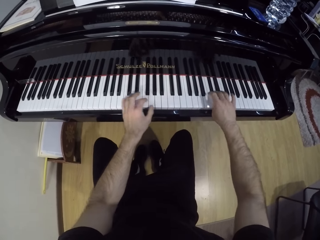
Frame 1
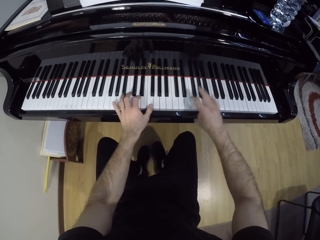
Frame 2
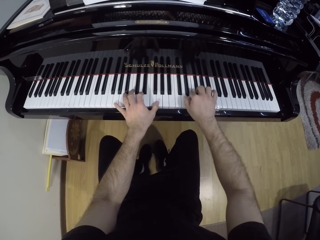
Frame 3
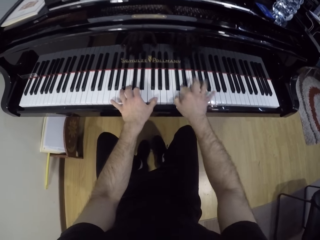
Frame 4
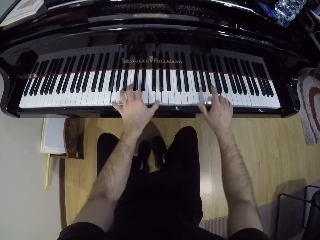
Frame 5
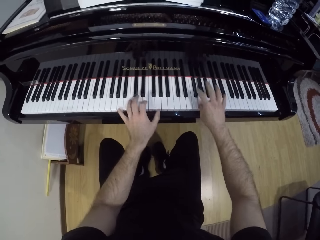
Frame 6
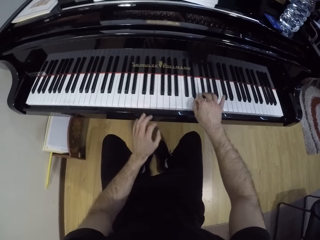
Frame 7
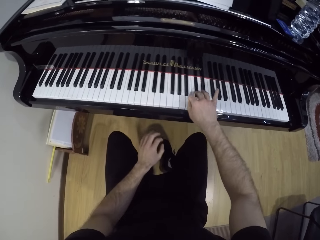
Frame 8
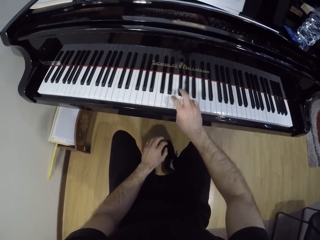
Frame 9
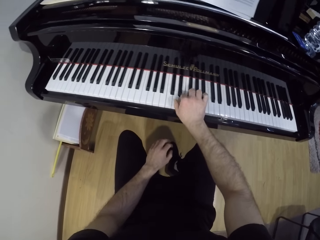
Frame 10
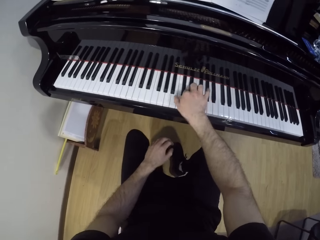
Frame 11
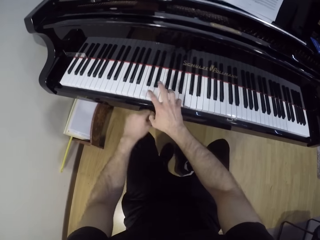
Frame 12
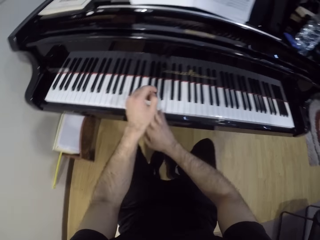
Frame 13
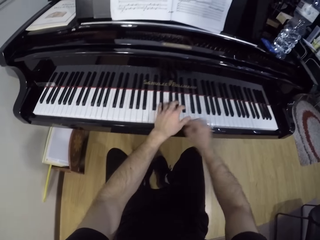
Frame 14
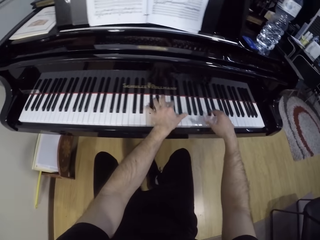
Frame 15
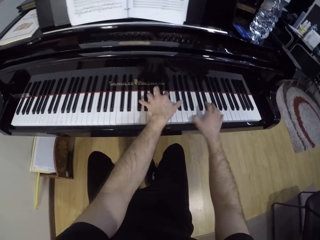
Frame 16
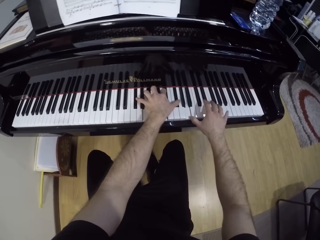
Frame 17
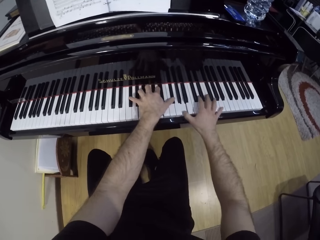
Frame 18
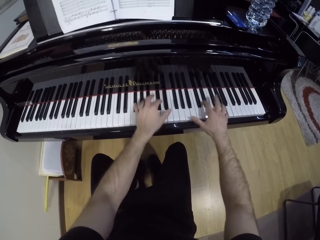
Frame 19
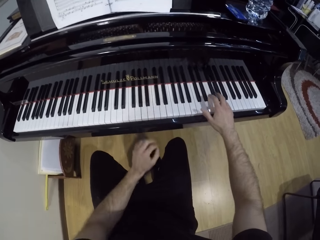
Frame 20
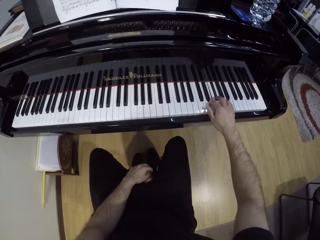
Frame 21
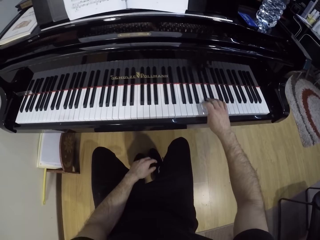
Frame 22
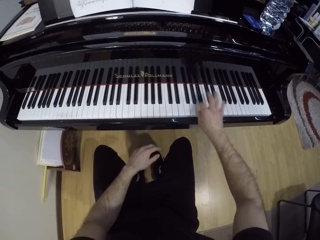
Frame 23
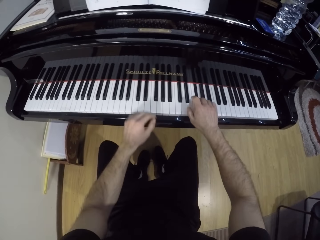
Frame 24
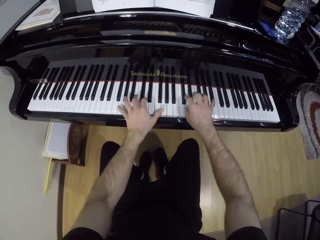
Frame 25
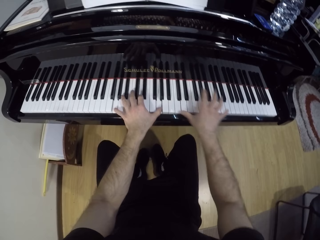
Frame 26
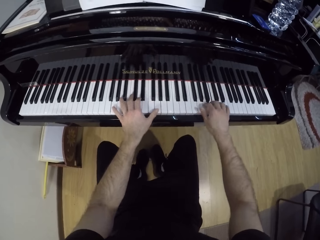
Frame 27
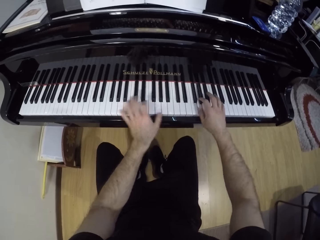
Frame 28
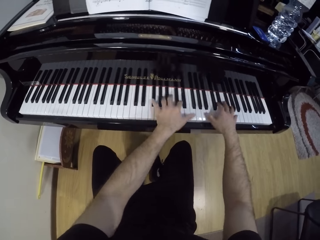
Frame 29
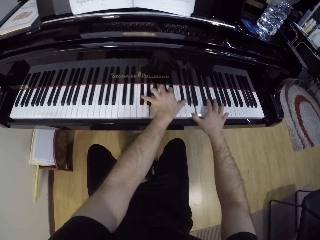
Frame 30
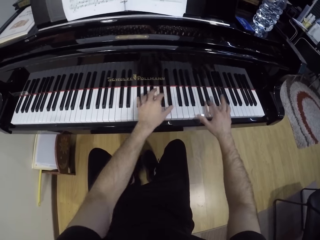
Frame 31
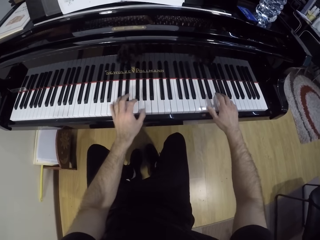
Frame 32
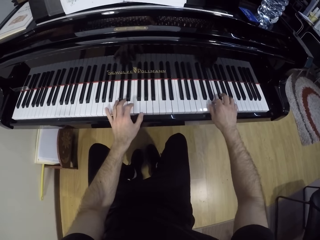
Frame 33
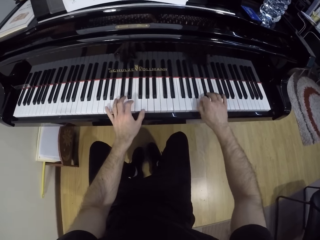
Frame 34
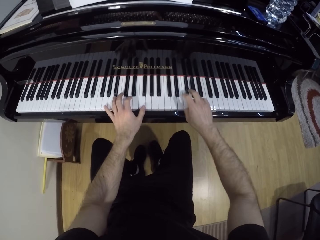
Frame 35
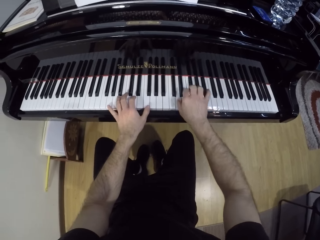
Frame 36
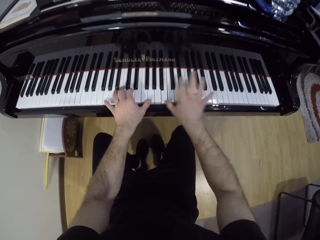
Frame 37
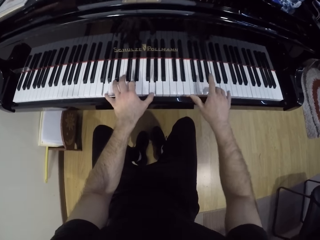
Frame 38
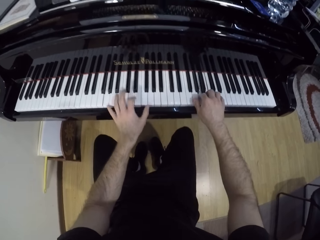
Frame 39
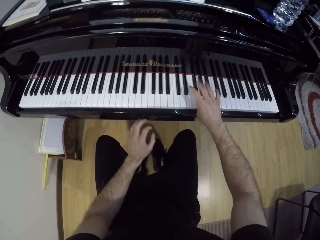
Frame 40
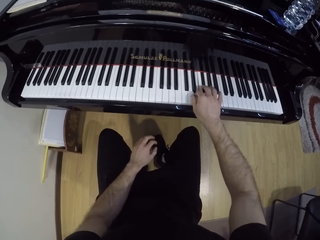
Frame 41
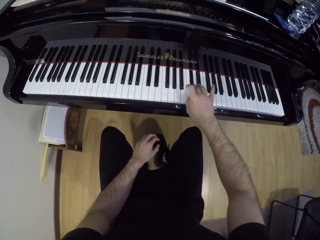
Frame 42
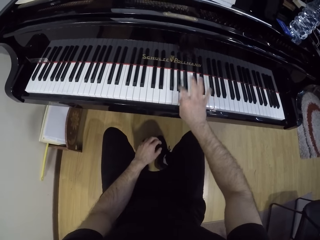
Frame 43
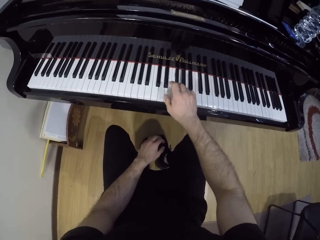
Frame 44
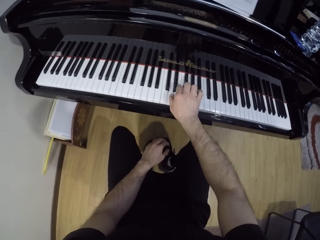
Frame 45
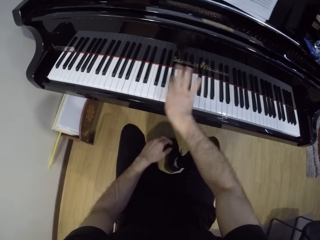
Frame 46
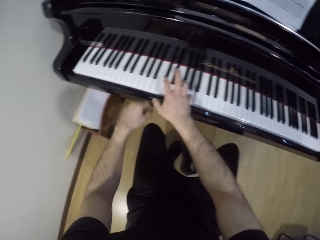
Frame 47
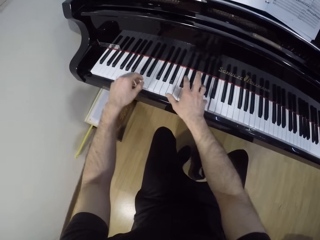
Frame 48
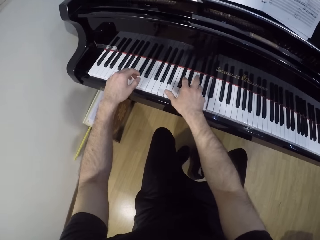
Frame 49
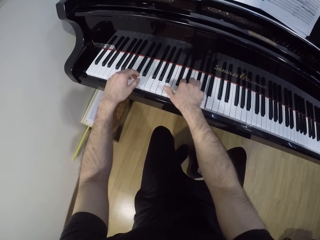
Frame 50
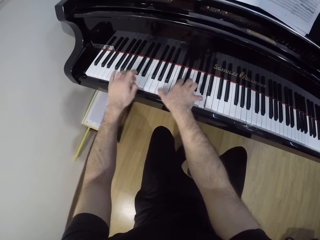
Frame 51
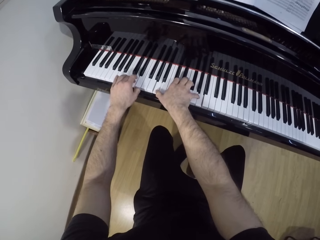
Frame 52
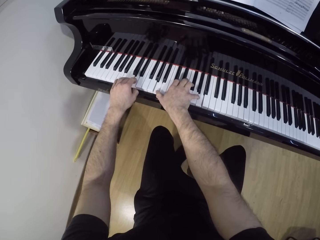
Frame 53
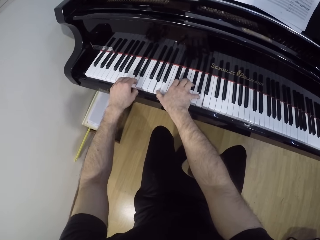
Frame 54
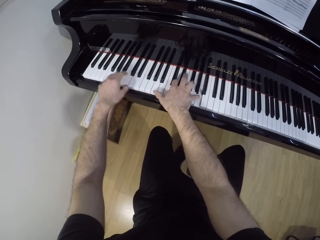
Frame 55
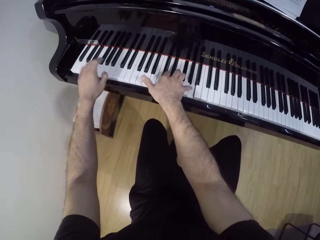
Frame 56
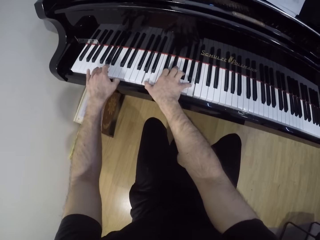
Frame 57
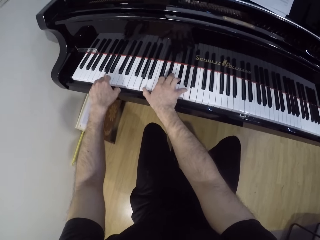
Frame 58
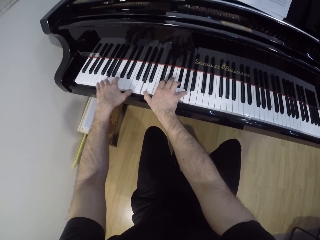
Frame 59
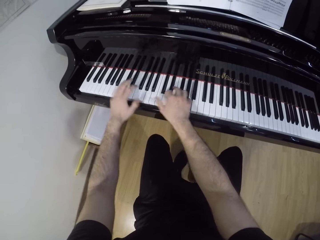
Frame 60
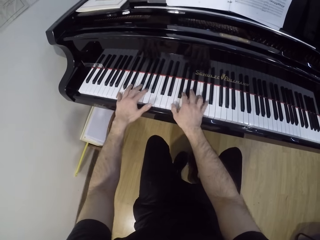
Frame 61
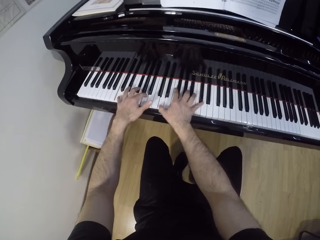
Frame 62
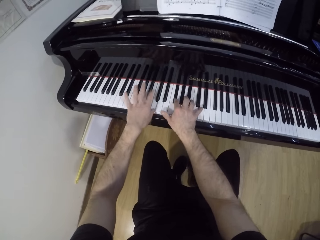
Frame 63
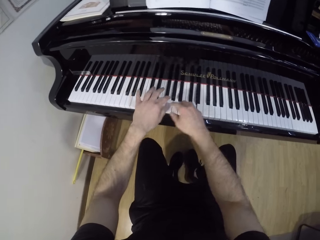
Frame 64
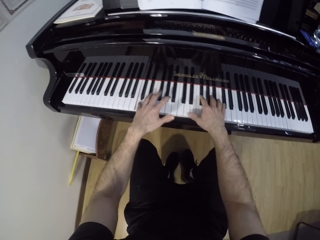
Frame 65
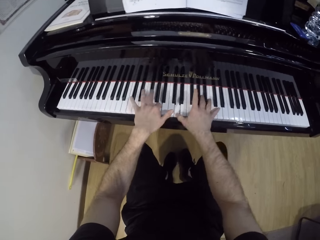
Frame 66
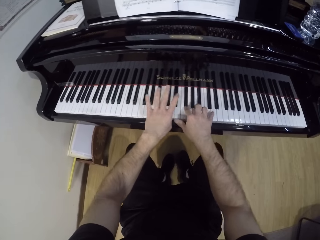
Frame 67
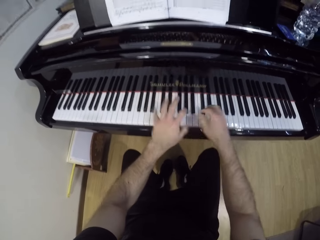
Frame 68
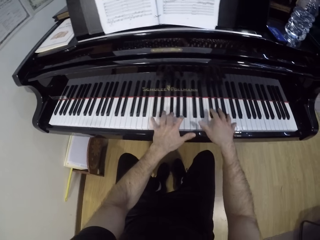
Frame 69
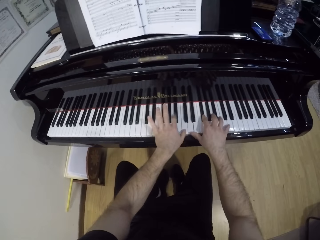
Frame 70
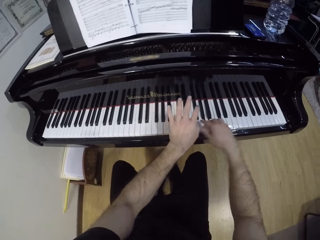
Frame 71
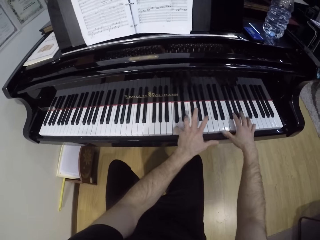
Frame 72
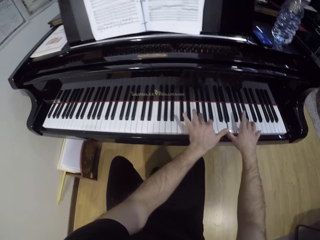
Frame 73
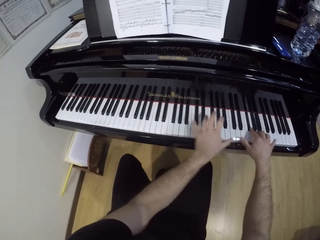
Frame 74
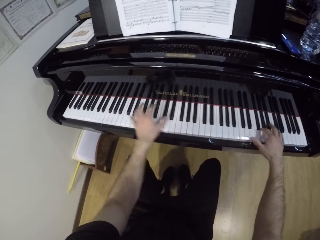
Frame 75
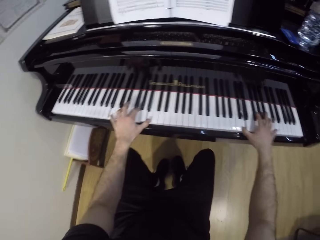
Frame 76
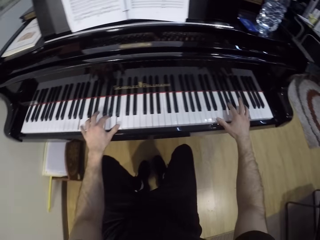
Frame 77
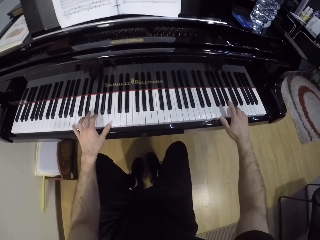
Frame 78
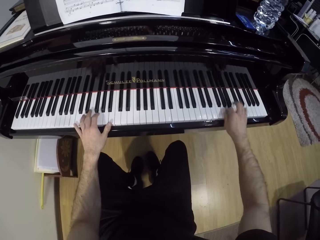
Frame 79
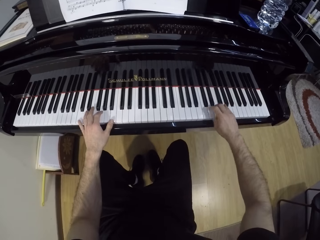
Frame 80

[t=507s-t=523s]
The camera wearer plays the piano with his right hand. He plays the piano with both hands. He plays the piano with his right hand. He plays the piano with both hands. He plays the piano with his right hand. He plays the piano with both hands.

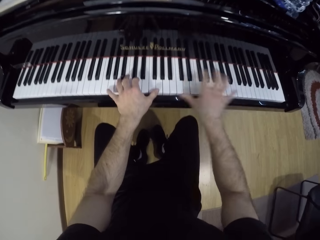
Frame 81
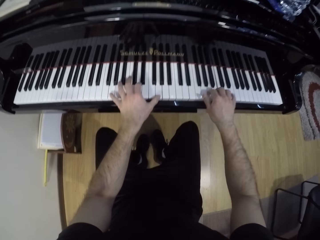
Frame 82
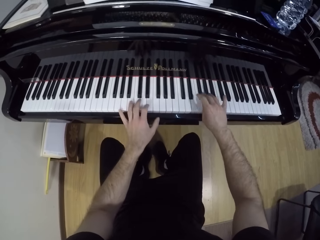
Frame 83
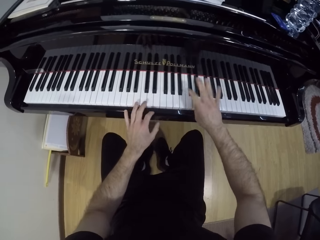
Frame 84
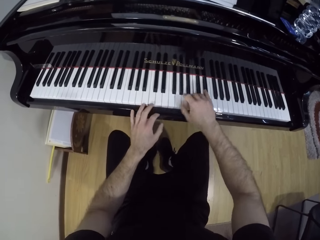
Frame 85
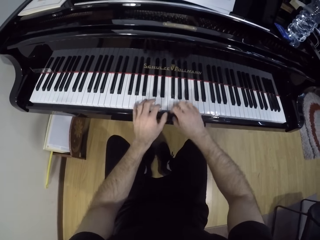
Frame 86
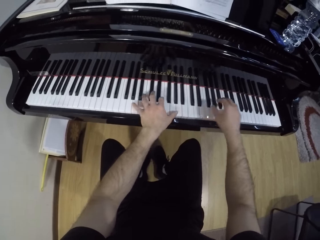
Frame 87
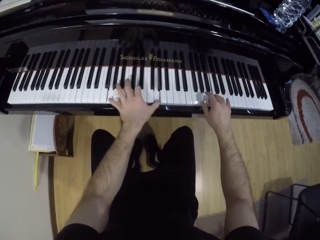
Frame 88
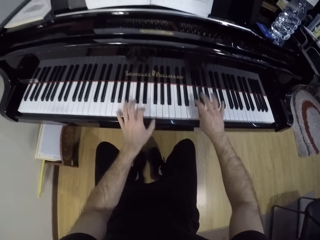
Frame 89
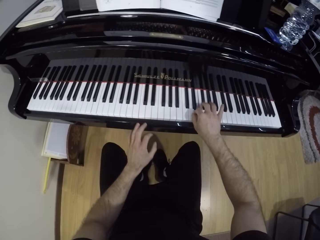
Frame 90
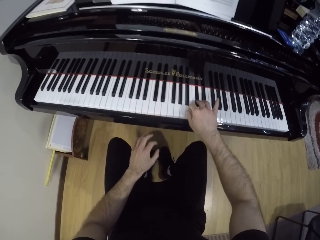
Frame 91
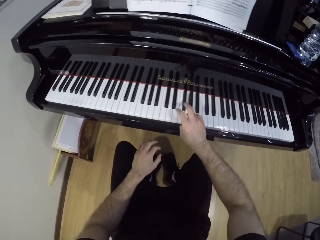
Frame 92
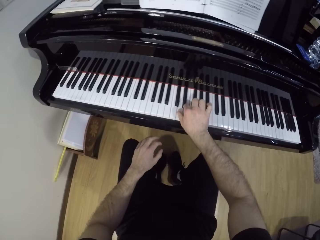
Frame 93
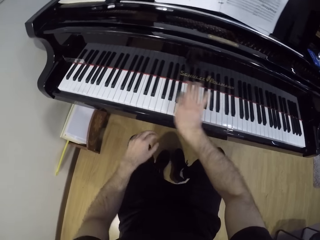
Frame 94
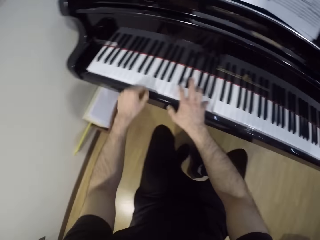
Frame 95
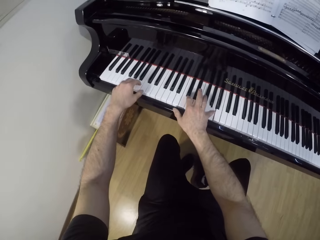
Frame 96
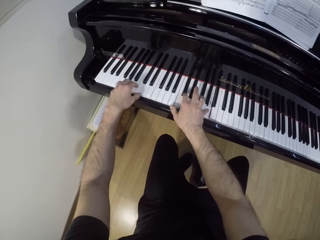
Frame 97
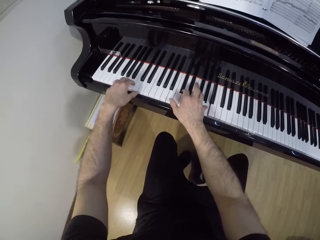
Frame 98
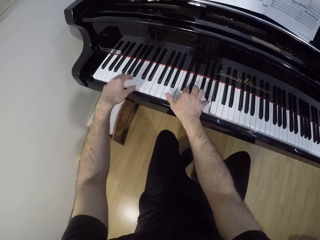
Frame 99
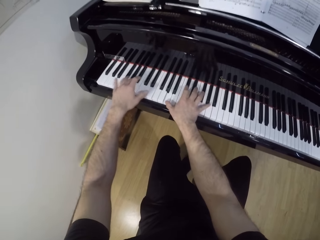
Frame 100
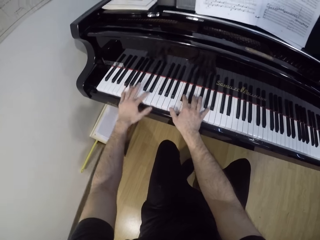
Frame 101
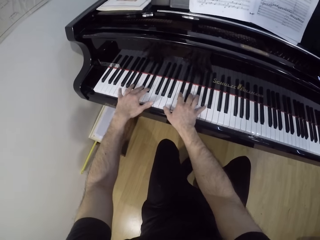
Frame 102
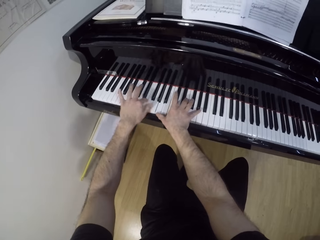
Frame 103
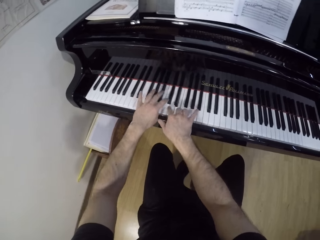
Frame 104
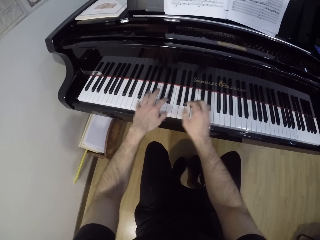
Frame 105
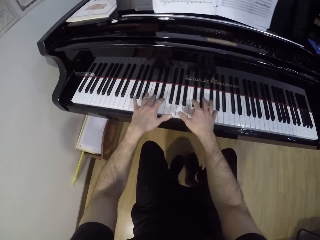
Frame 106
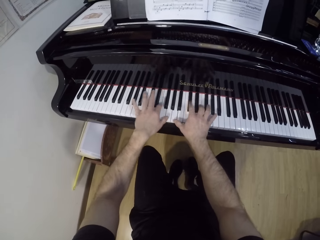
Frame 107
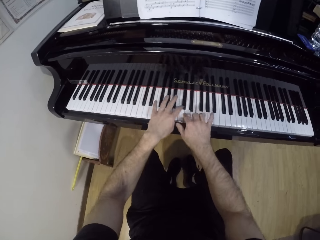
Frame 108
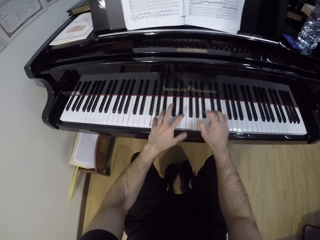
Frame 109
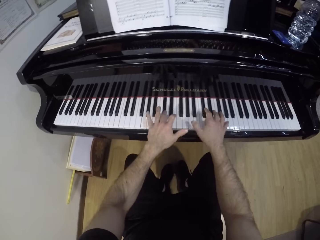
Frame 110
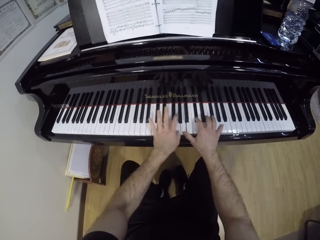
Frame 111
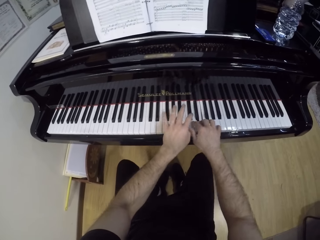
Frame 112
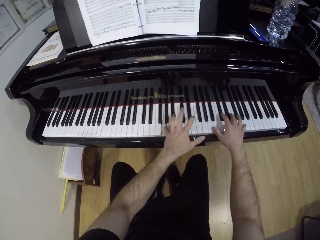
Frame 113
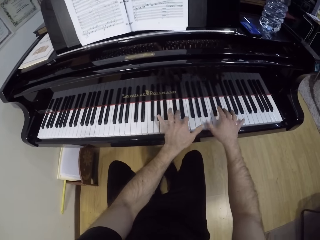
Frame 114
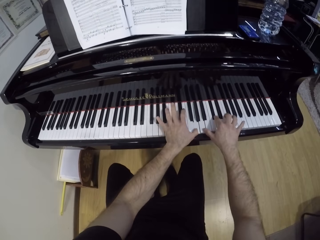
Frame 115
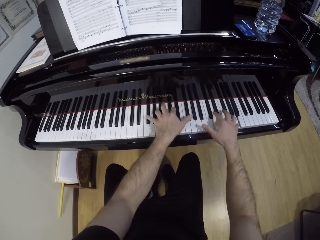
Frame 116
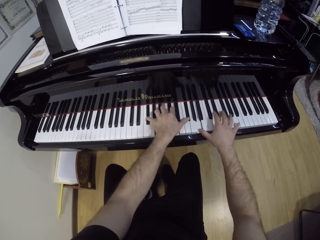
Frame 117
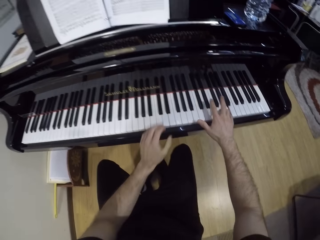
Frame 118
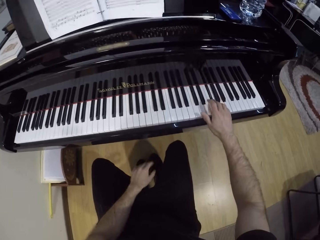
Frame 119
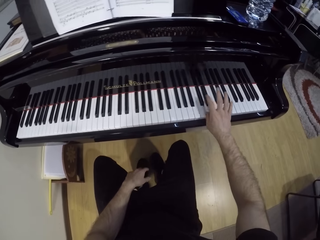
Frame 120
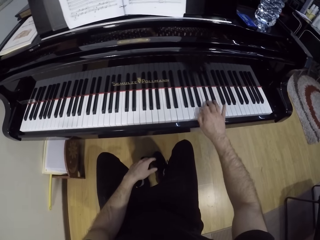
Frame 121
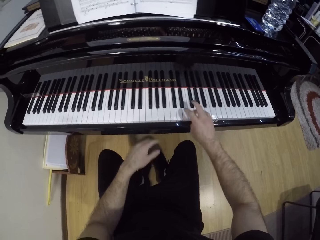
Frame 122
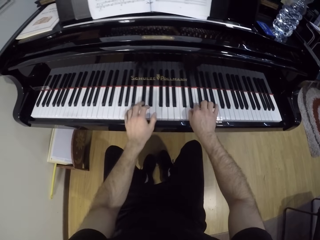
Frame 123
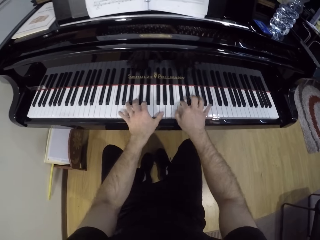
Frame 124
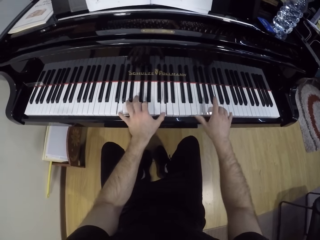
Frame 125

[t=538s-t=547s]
The camera wearer plays the piano with his right hand. He plays the piano with both hands. He plays the piano with his right hand.
